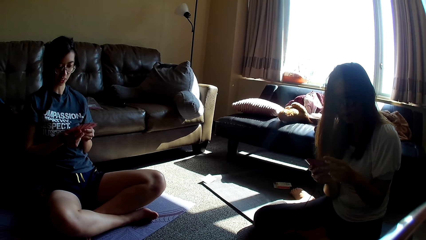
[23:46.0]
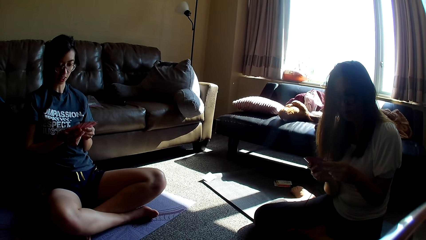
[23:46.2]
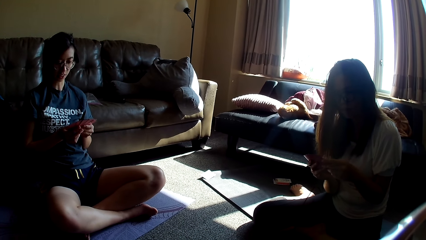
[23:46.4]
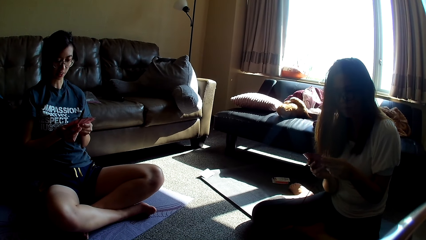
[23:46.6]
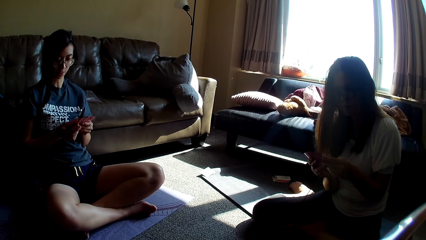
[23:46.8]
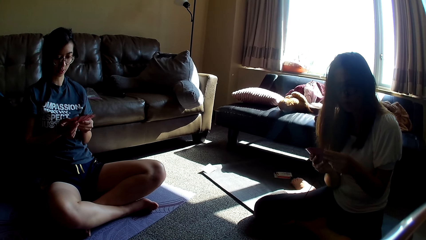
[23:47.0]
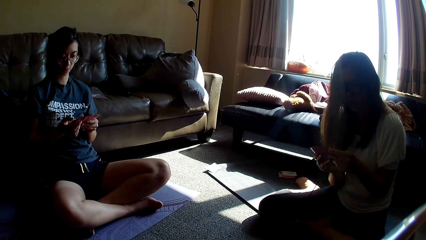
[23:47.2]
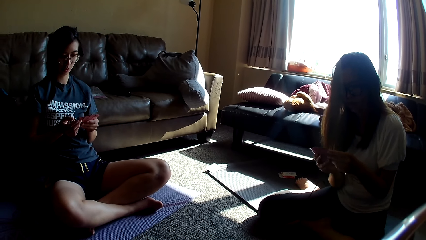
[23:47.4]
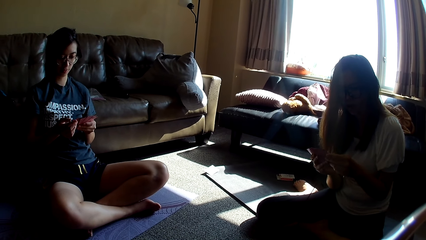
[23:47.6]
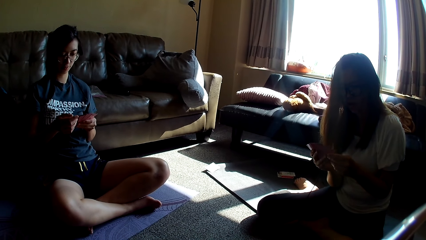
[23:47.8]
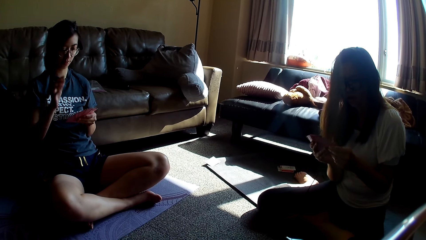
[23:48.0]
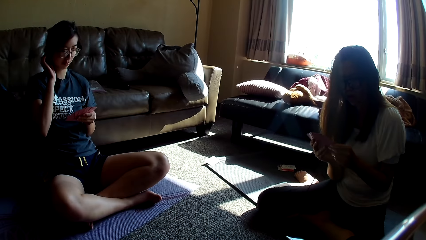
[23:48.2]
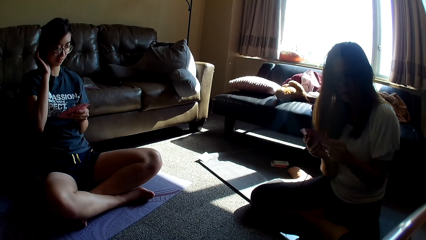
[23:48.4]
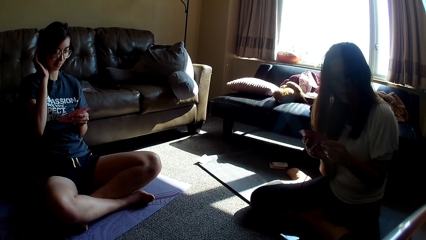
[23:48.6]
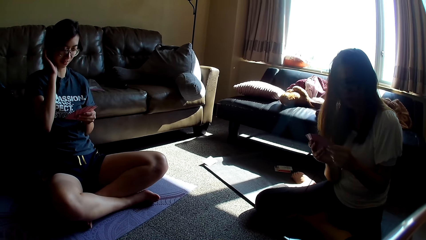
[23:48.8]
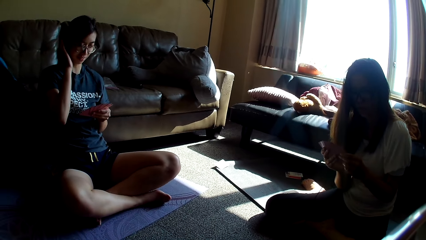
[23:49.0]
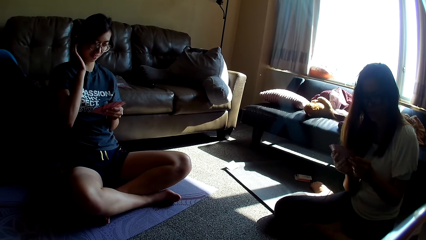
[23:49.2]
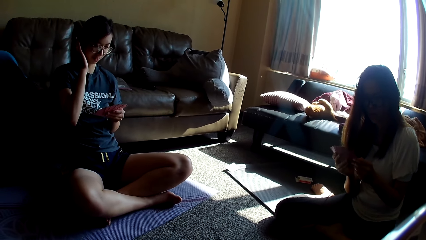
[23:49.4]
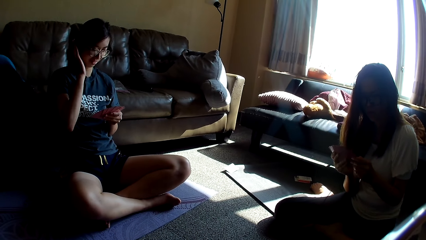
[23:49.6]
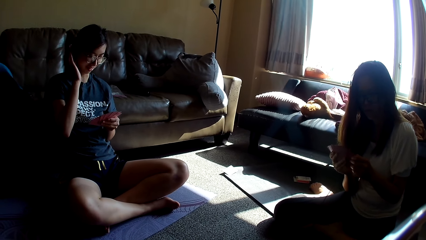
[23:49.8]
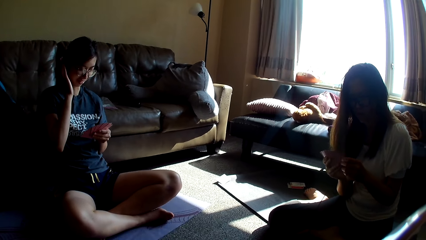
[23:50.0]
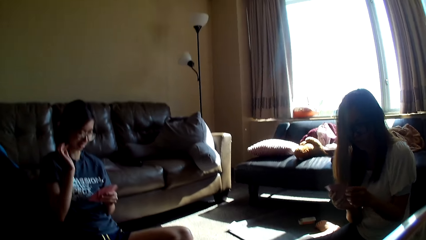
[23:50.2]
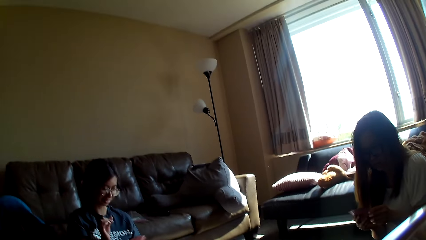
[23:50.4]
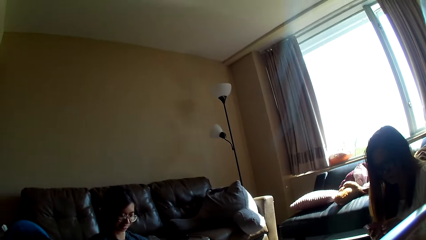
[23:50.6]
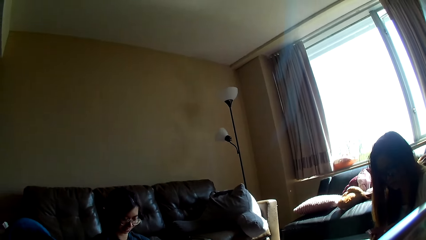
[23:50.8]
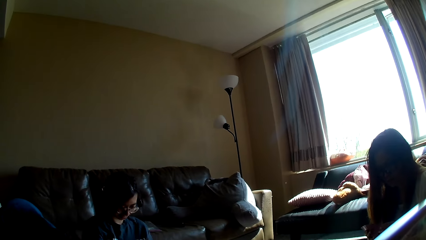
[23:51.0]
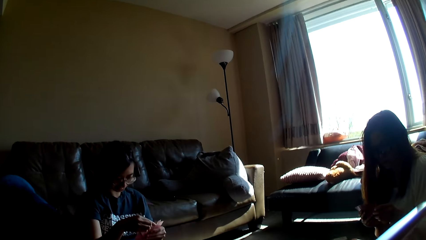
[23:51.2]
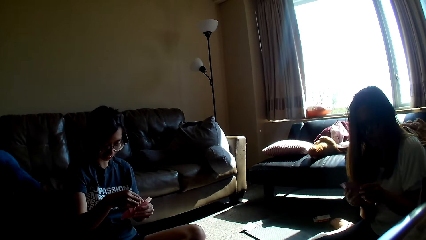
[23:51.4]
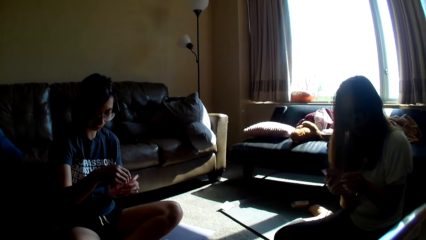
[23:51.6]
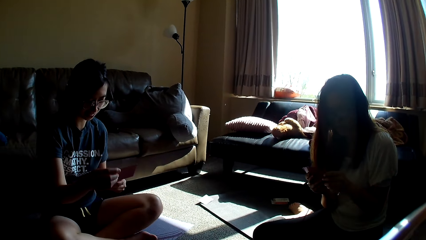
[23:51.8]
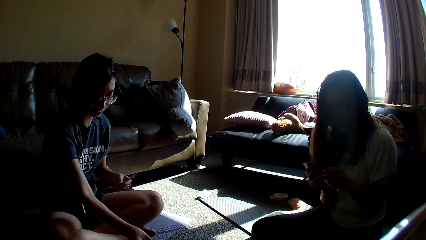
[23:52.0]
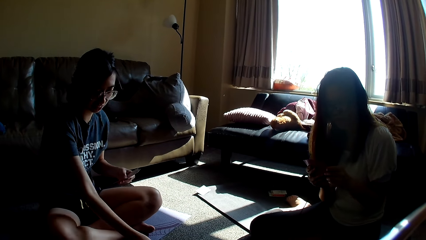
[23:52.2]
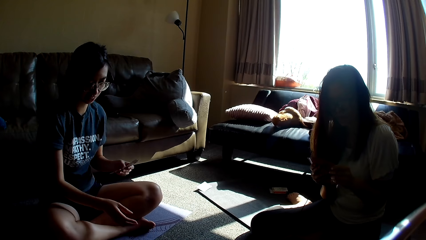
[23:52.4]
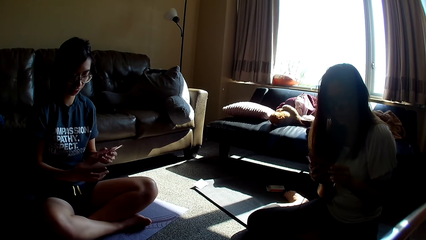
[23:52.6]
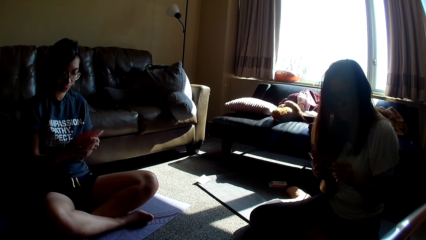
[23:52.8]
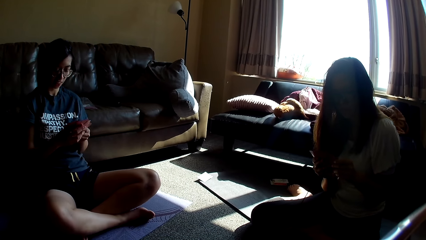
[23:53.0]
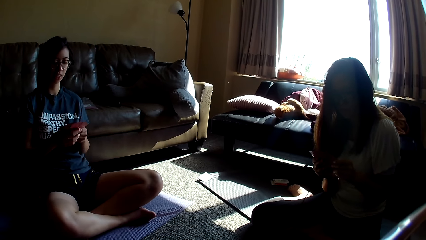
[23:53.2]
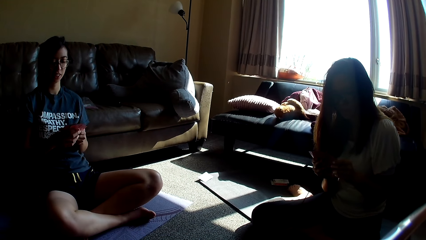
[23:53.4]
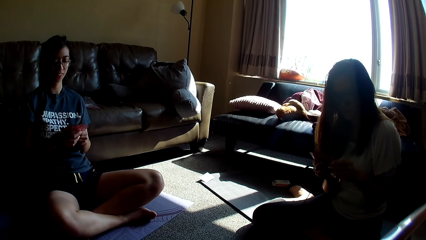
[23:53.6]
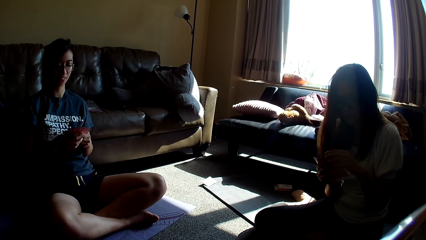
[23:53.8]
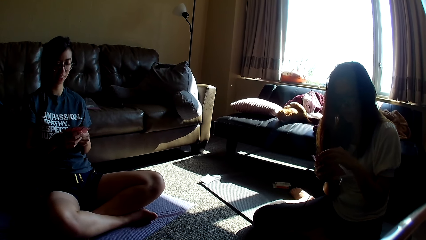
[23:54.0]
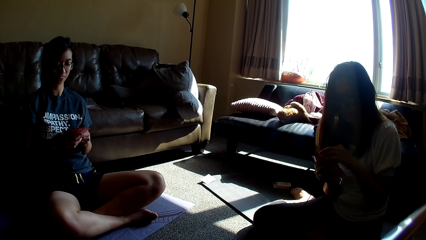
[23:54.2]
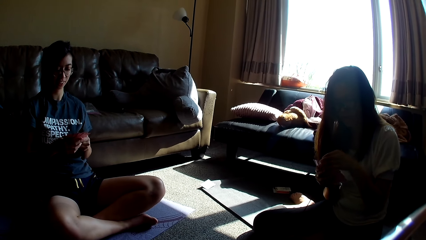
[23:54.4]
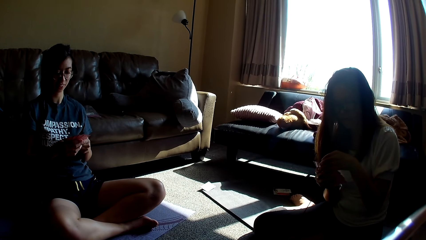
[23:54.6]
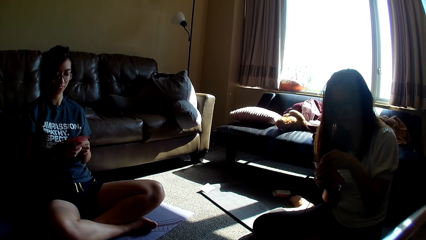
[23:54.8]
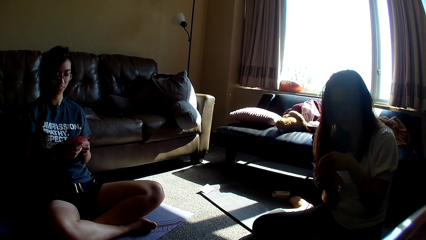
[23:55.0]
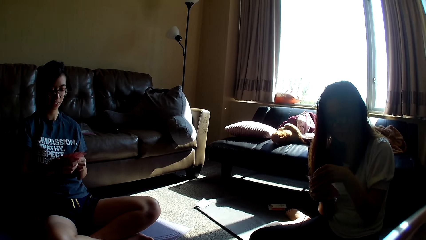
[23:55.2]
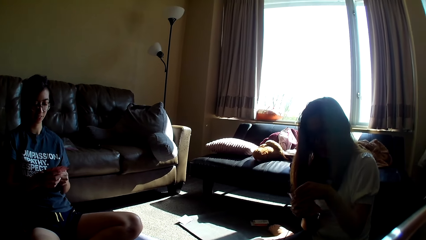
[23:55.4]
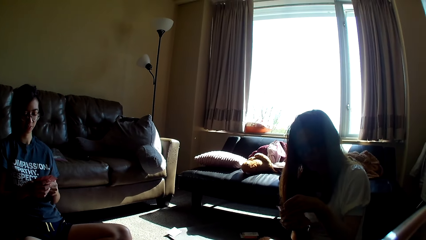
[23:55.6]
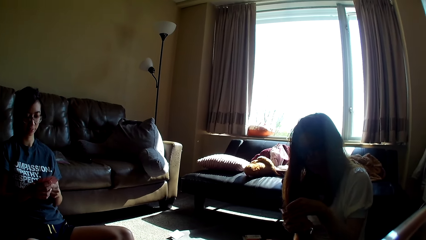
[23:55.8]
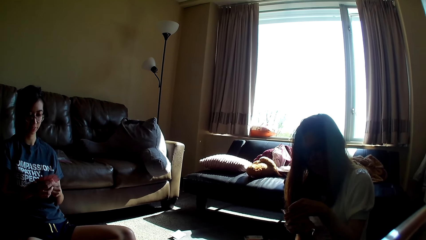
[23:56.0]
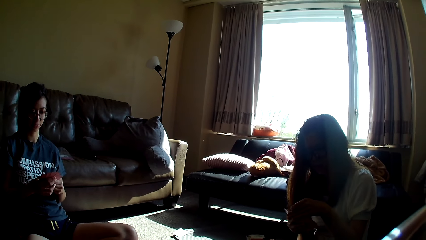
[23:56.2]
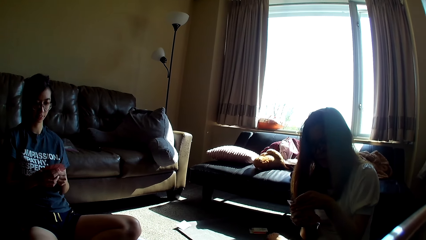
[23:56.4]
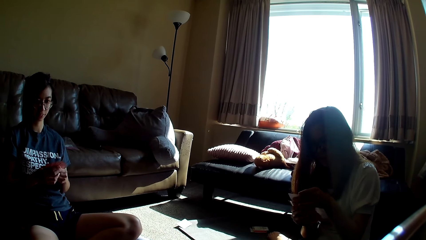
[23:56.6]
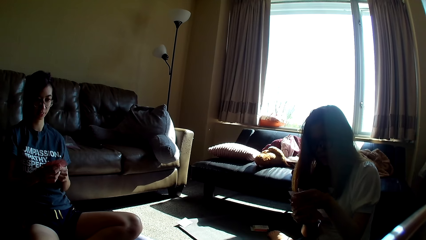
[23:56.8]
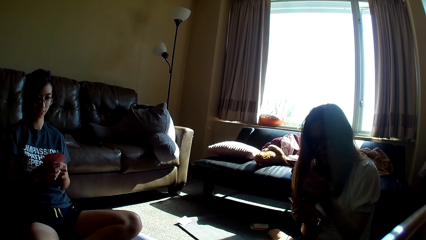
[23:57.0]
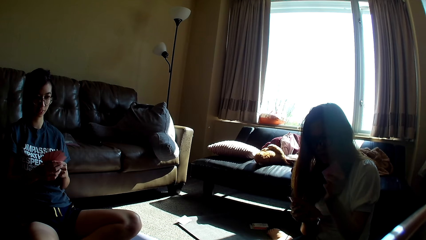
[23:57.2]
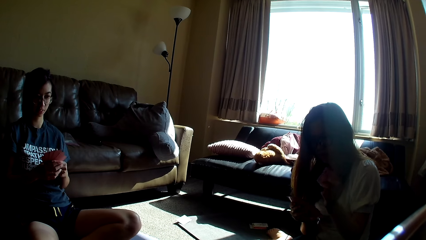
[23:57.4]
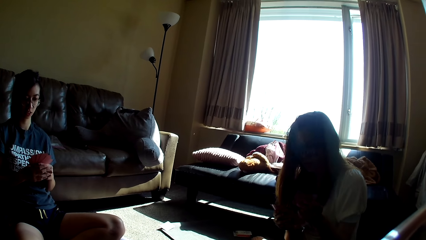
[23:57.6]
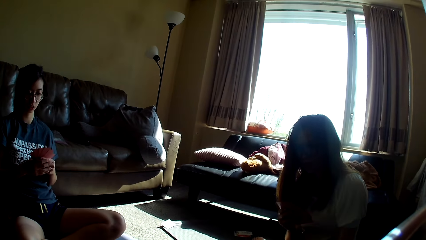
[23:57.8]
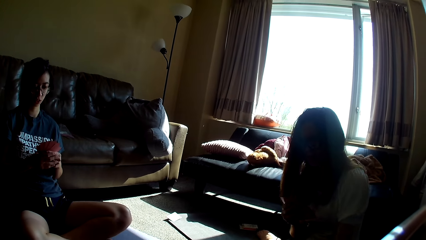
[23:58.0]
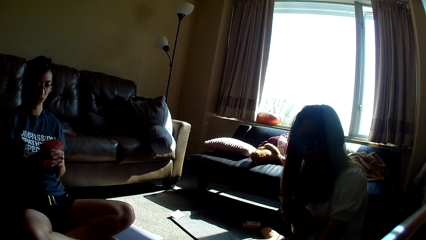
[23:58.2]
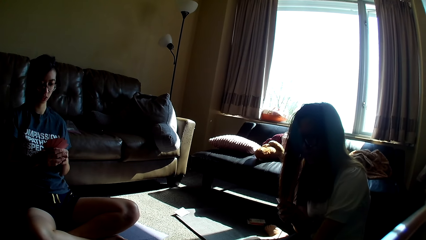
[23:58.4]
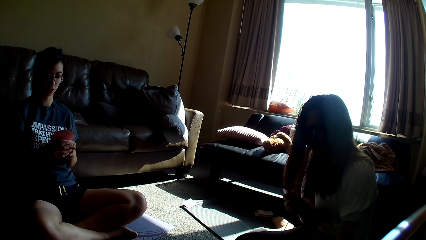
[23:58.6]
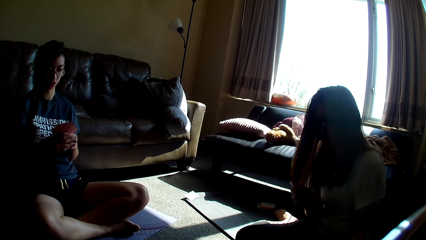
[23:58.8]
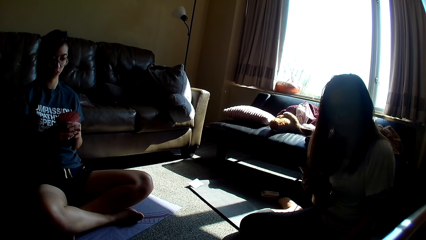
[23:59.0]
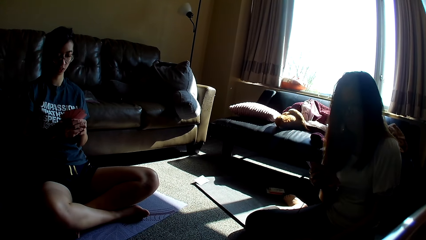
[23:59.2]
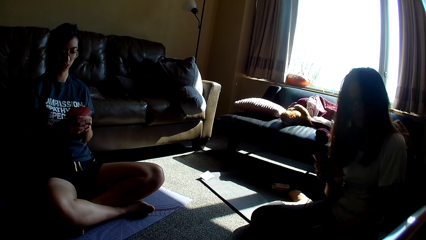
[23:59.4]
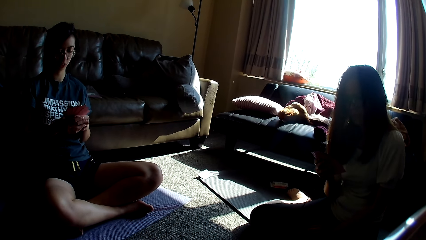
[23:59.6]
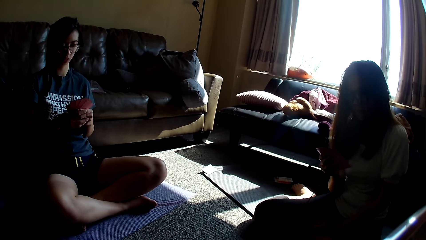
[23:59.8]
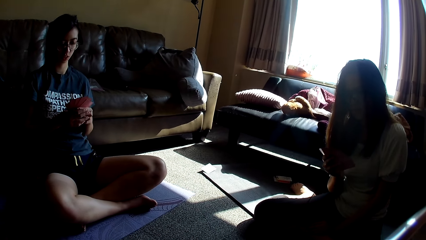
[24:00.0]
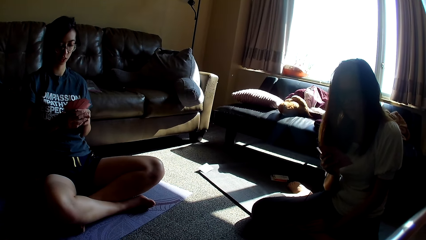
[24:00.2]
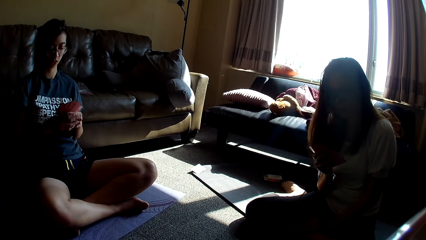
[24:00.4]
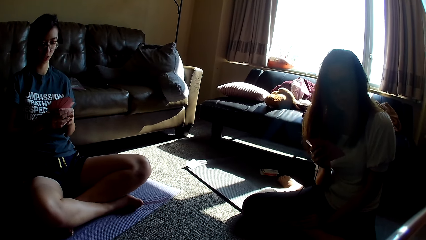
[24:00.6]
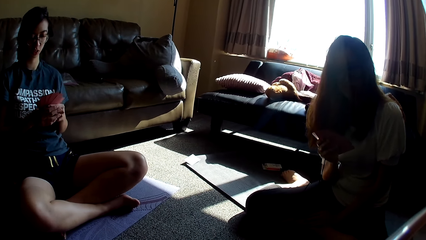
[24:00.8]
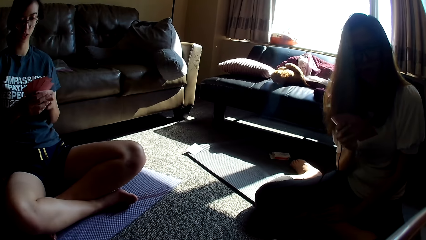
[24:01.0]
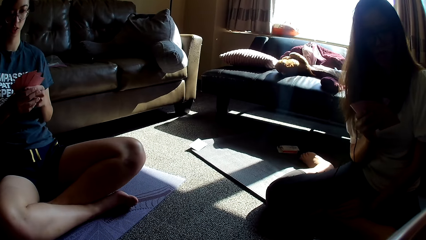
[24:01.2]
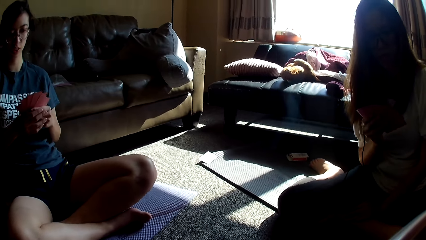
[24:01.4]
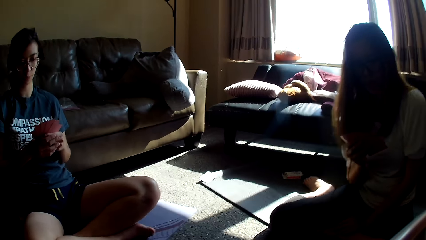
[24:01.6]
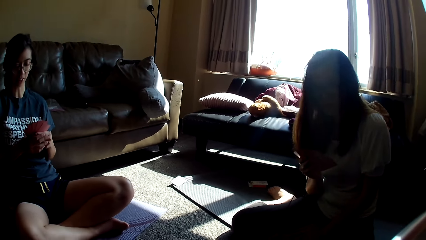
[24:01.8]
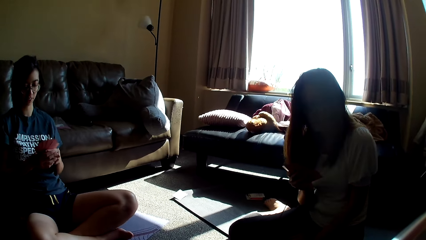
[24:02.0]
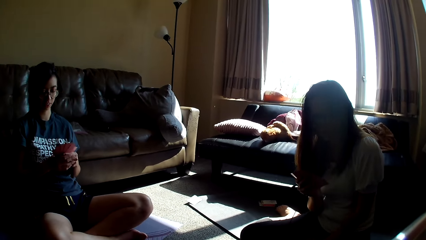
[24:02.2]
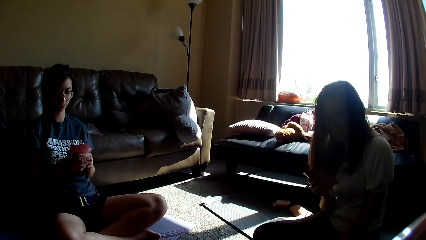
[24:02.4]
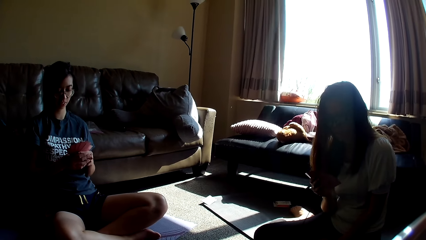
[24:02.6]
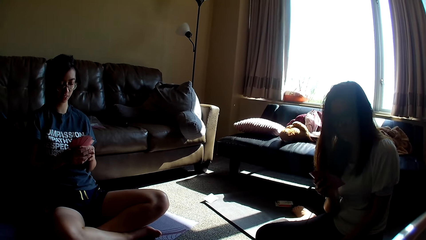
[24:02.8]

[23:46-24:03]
A lady talks, scratches her ear, touches her hair, talks, puts a card on the floor, and holds the cards with both hands. Another lady puts a card on the floor.
